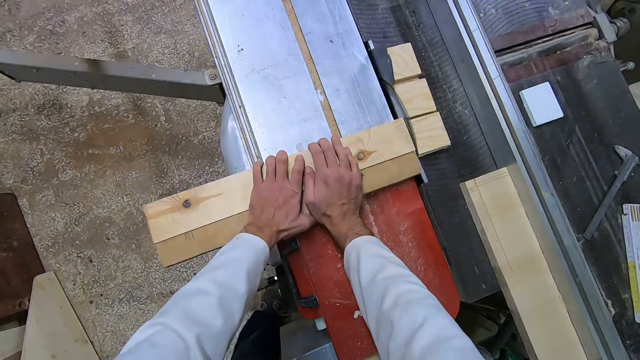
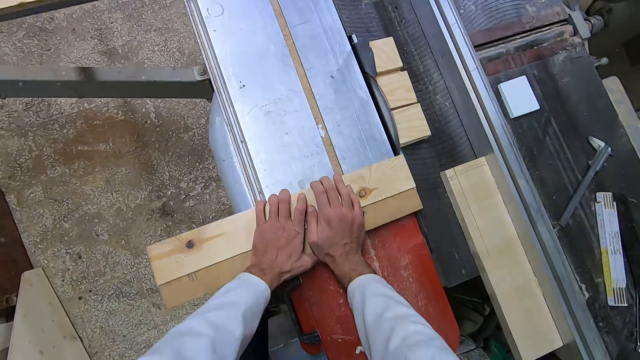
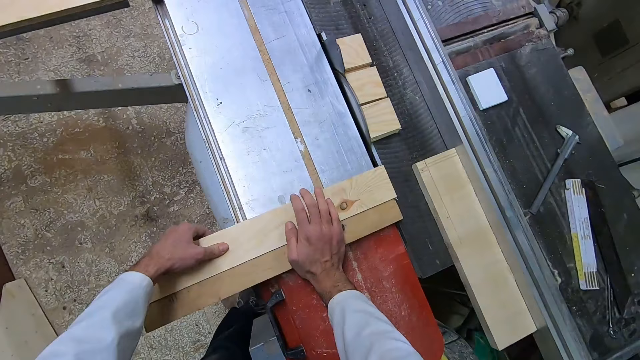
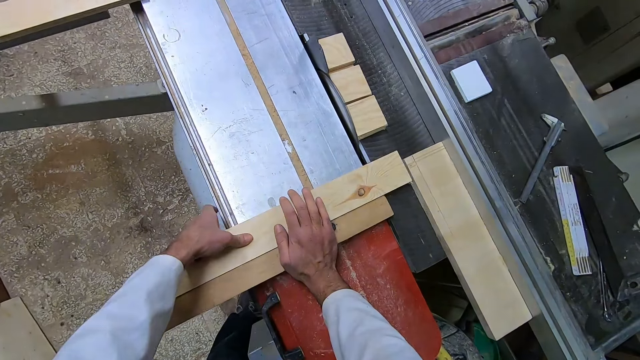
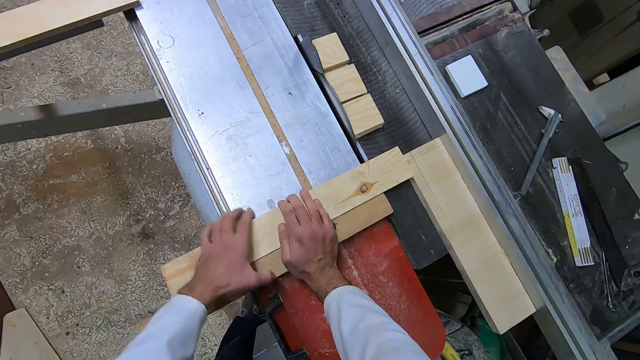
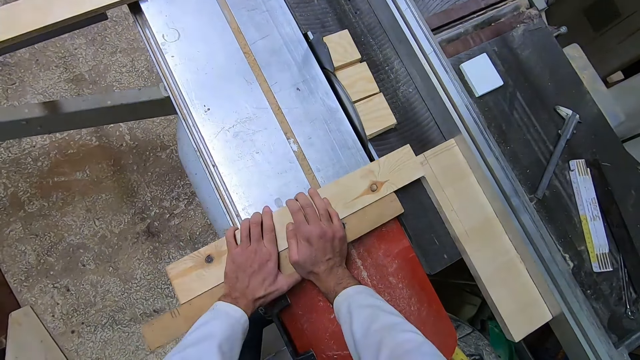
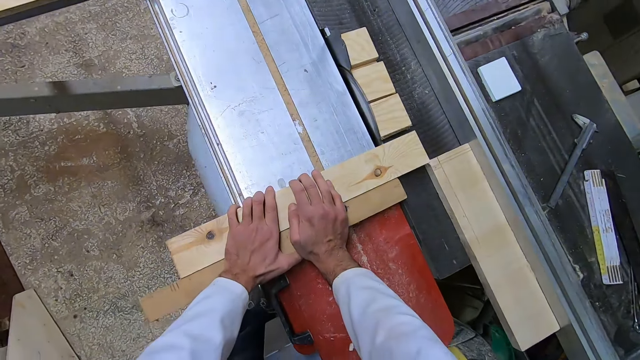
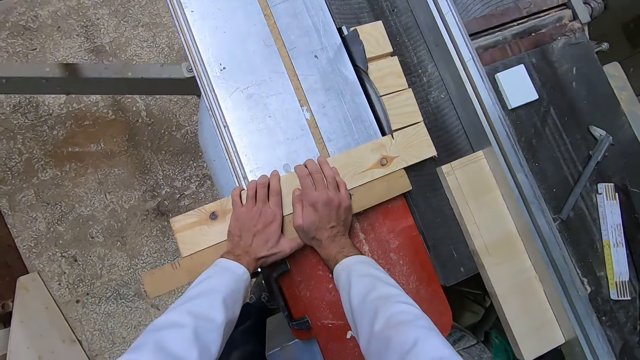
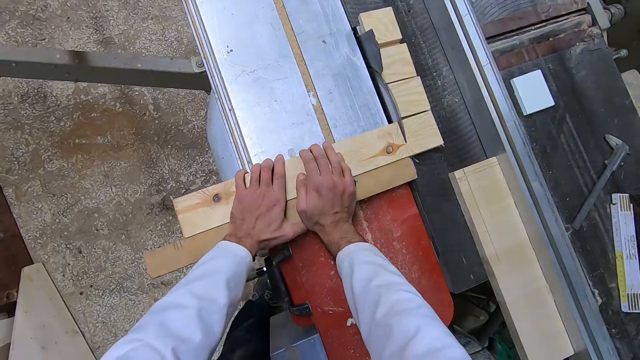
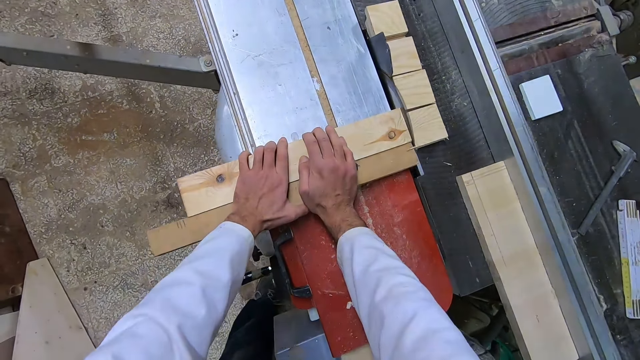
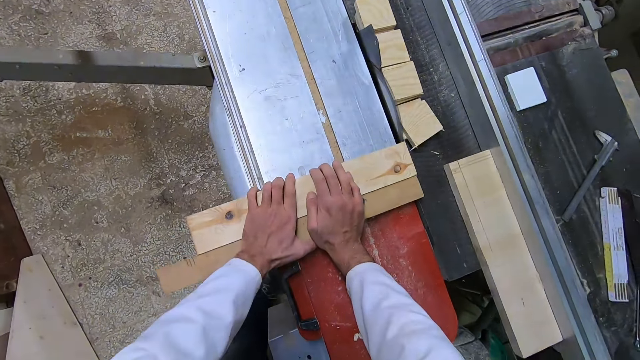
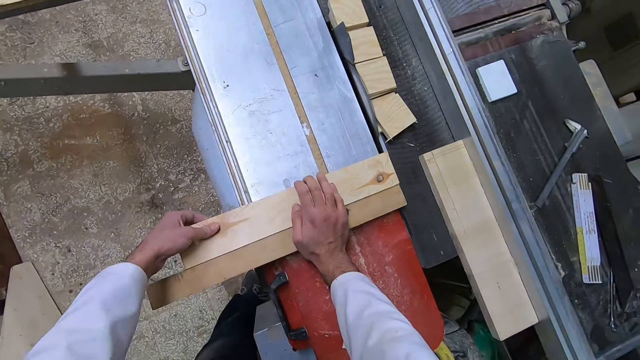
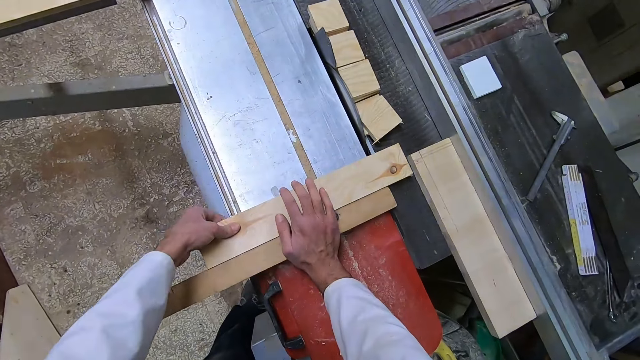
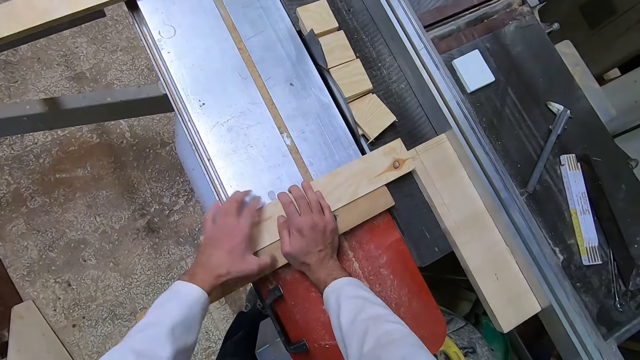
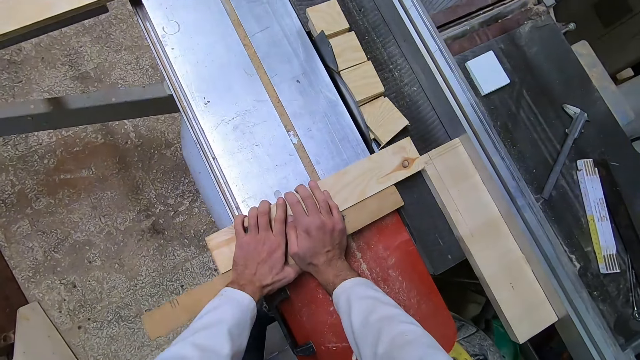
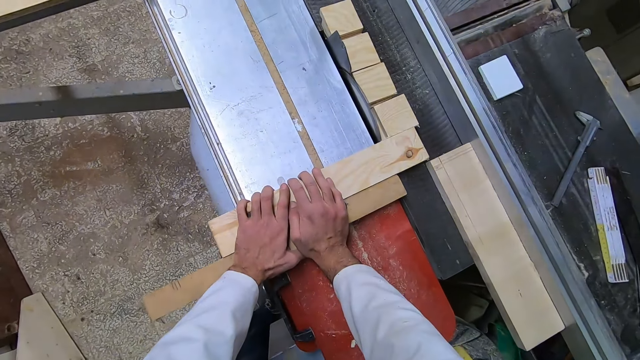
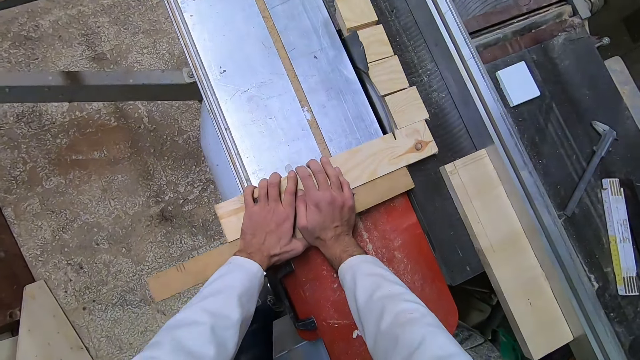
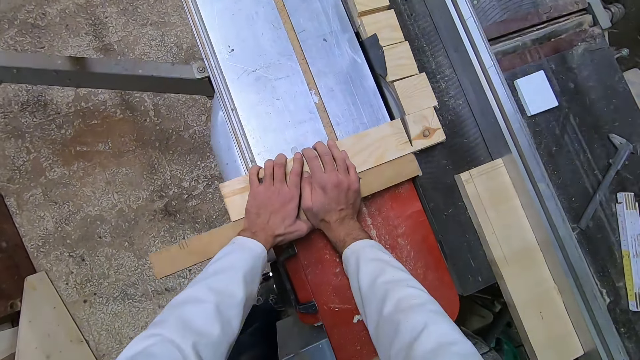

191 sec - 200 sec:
The camera wearer pulls the other parts of the flat wood backwards with both hands. He pushes the other parts of the flat wood closer to another piece of wood on the industrial table saw. He pushes the other parts of the flat wood over the industrial table saw with both hands. He pulls the other parts of the flat wood backwards with both hands. He pushes the other parts of the flat wood closer to another piece of wood on the industrial table saw. He pushes the other parts of the flat wood over the industrial table saw with both hands.

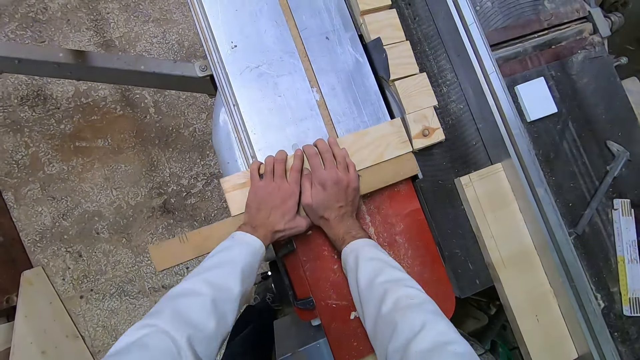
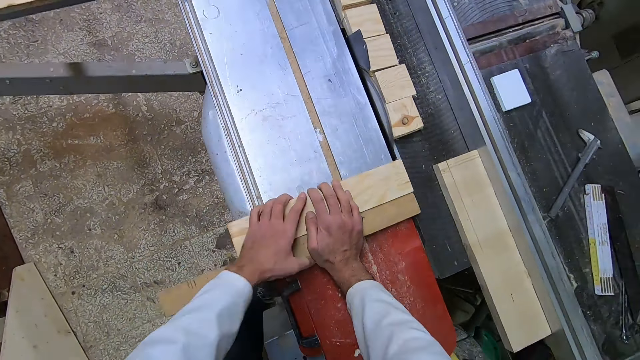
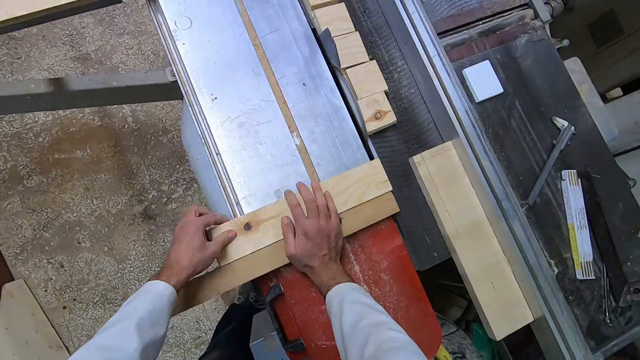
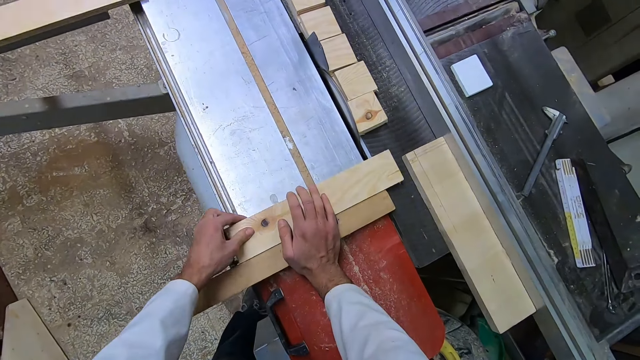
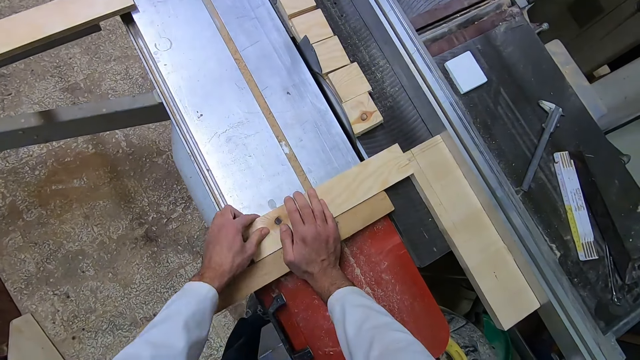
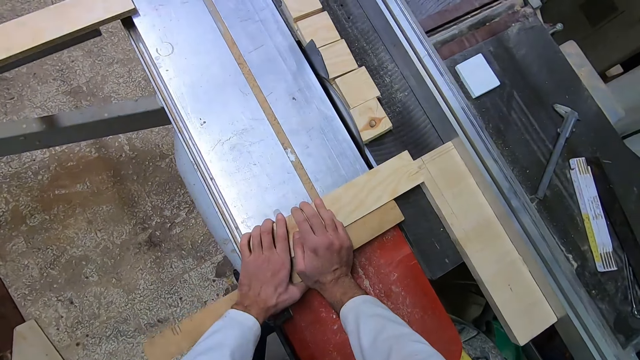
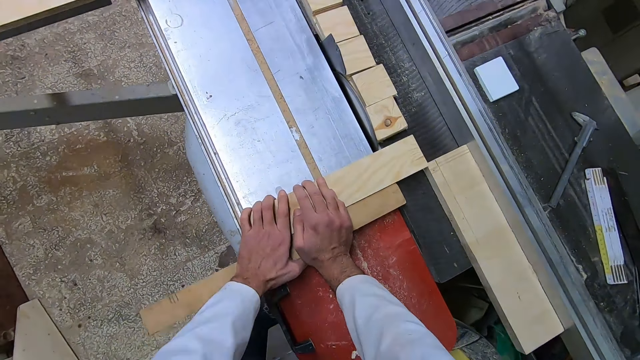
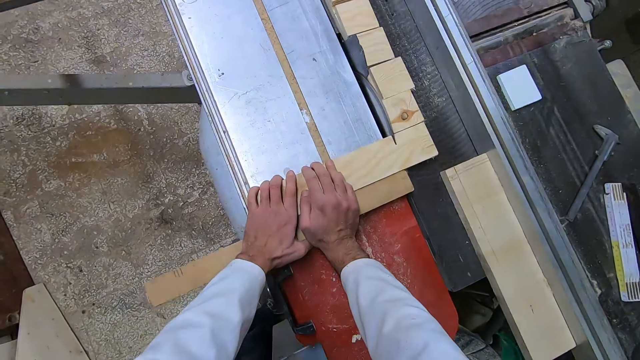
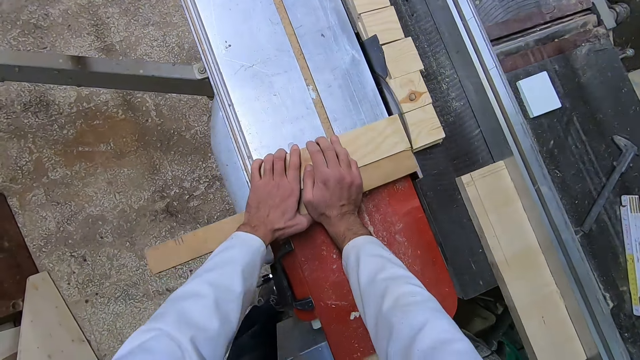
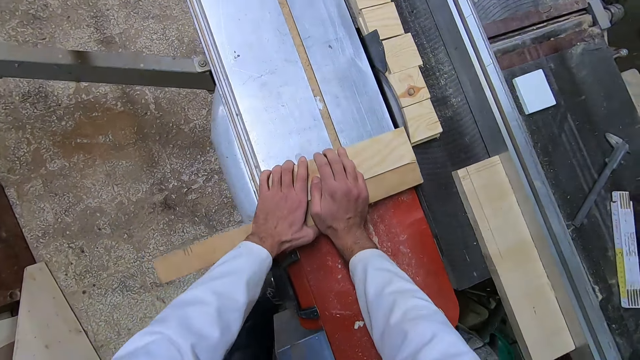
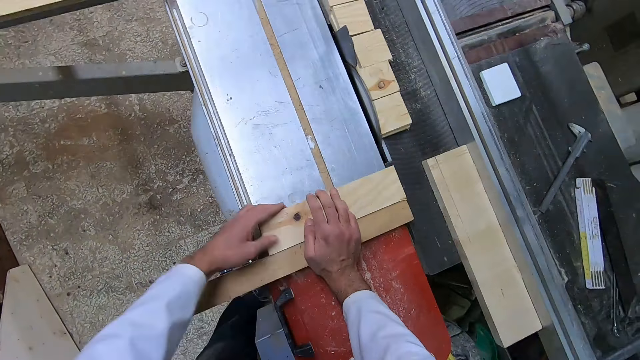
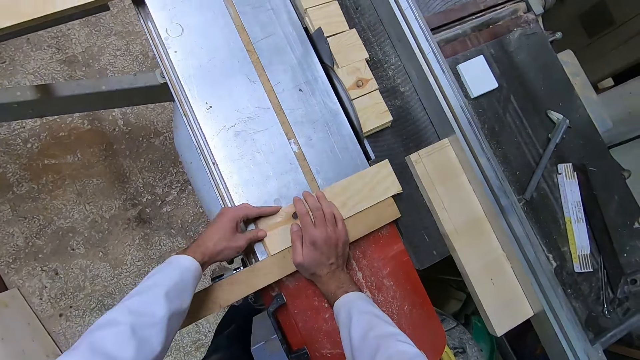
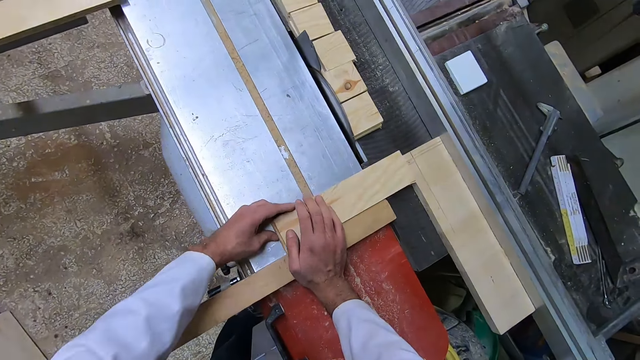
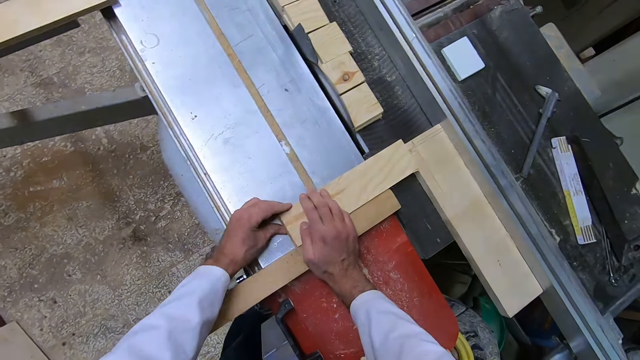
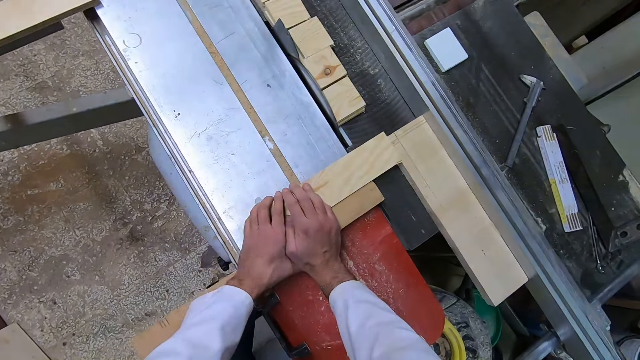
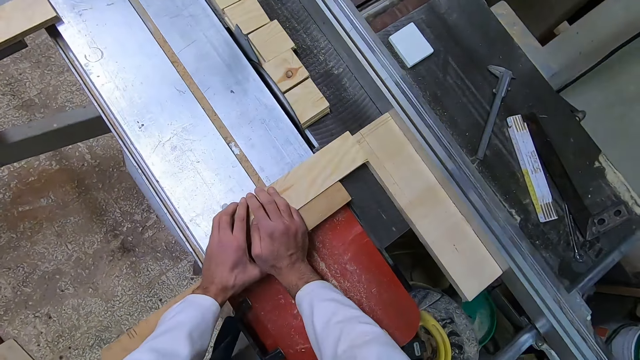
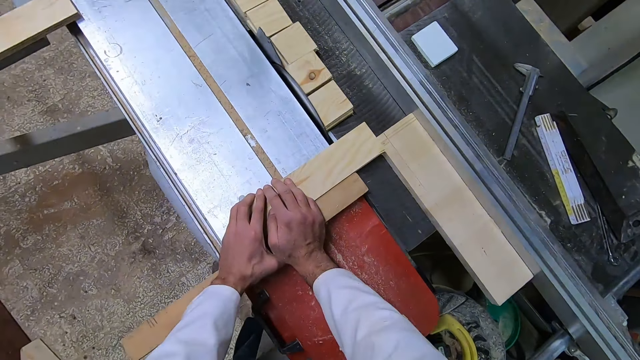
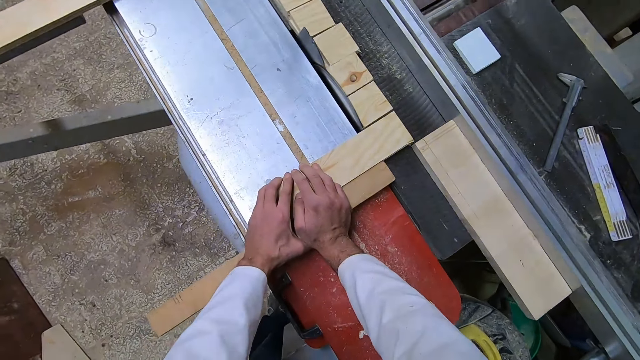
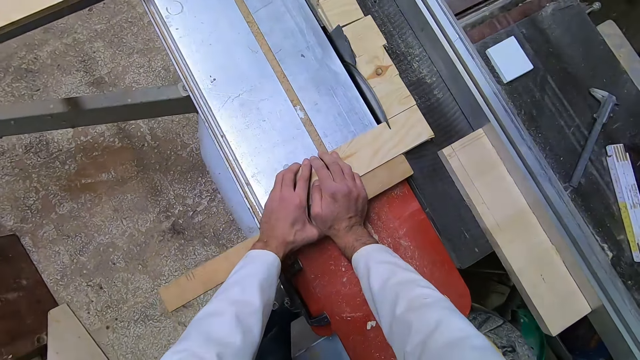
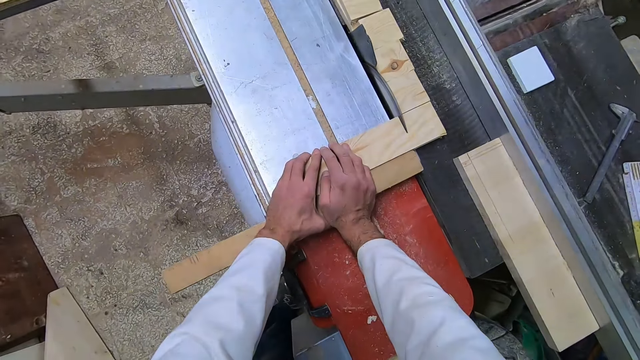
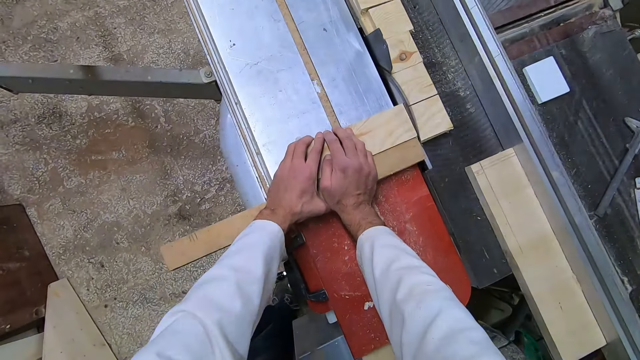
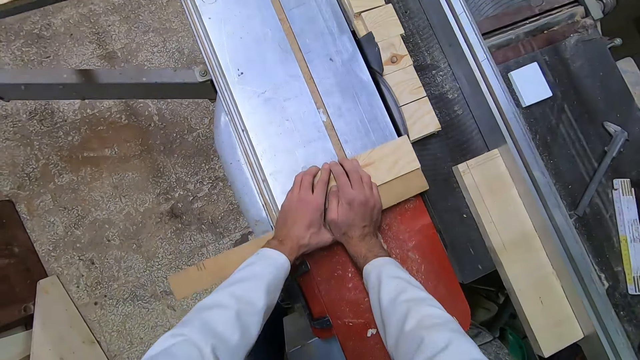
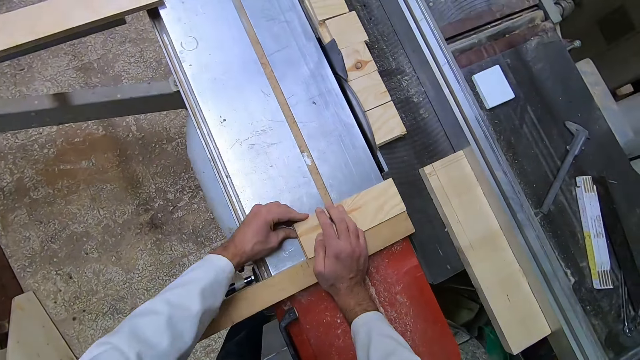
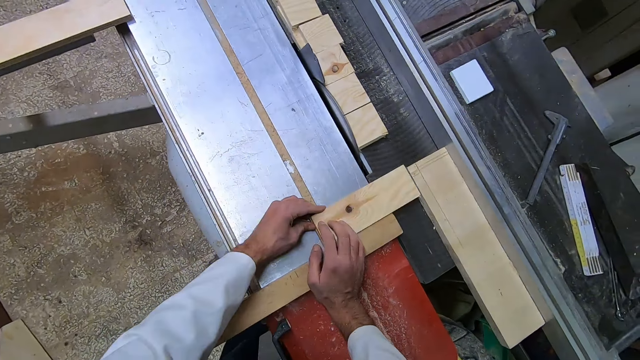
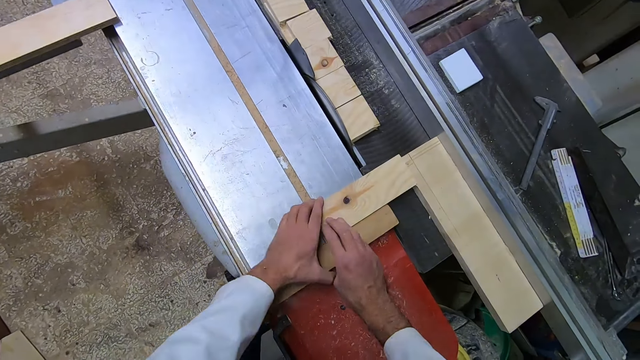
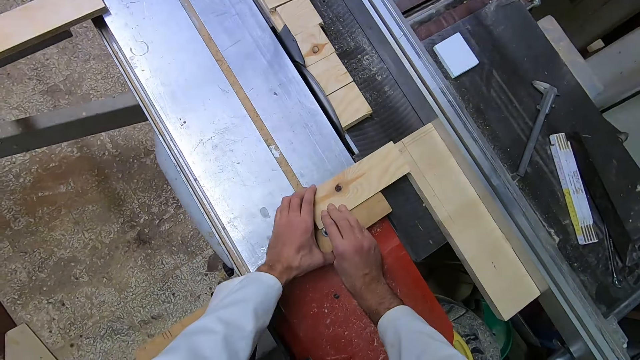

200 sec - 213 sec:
The camera wearer pulls the other parts of the flat wood backwards with both hands. They push the other parts of the flat wood closer to another piece of wood on the industrial table saw. They push the other parts of the flat wood over the industrial table saw with both hands. They pull the other parts of the flat wood backwards with both hands. They push the other parts of the flat wood closer to another piece of wood on the industrial table saw. They push the other parts of the flat wood over the industrial table saw with both hands. They pull the other parts of the flat wood backwards with both hands. They push the other parts of the flat wood closer to another piece of wood on the industrial table saw.
